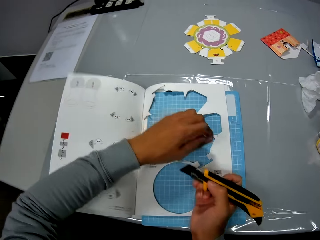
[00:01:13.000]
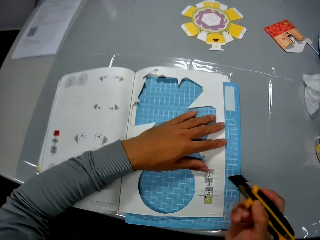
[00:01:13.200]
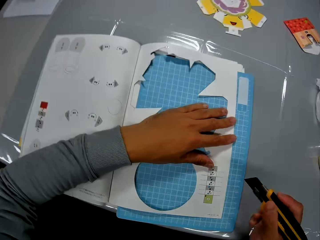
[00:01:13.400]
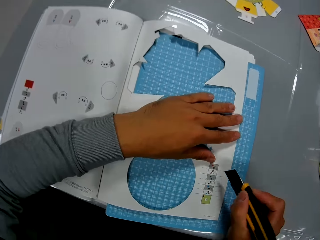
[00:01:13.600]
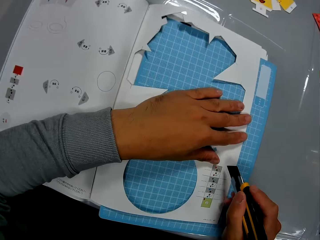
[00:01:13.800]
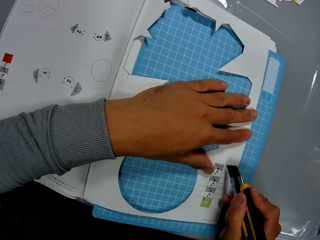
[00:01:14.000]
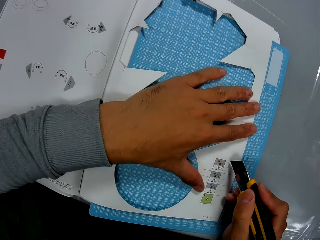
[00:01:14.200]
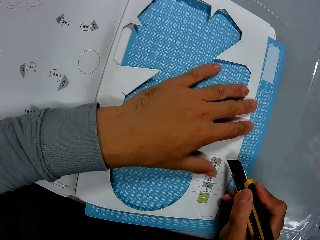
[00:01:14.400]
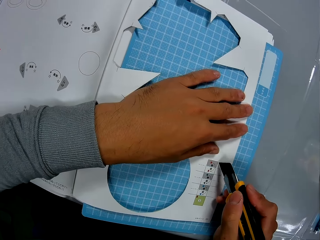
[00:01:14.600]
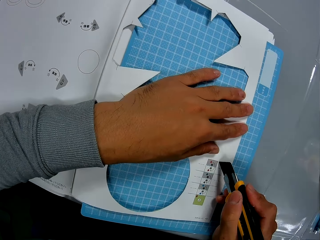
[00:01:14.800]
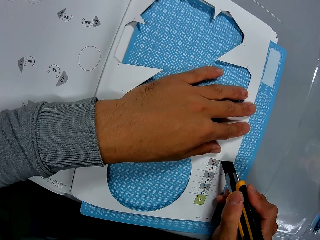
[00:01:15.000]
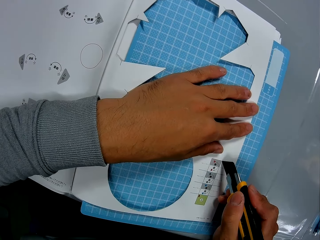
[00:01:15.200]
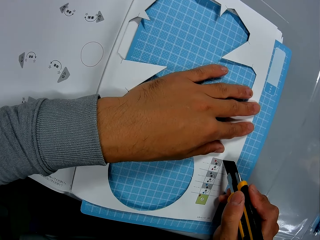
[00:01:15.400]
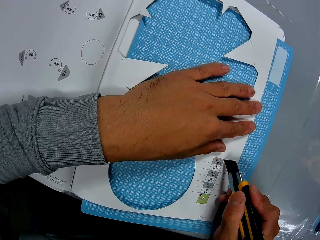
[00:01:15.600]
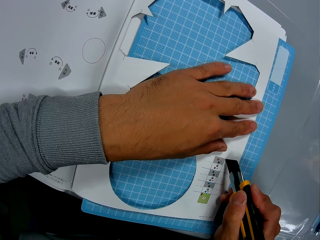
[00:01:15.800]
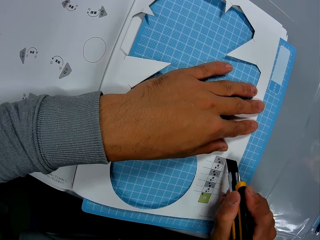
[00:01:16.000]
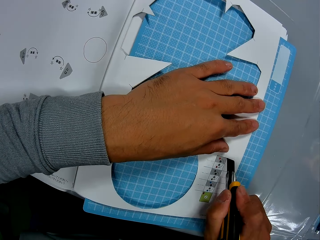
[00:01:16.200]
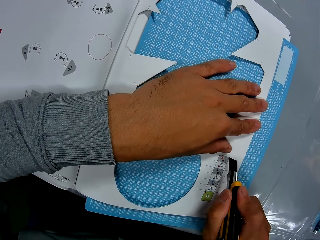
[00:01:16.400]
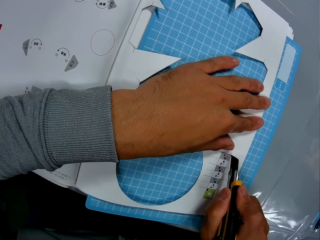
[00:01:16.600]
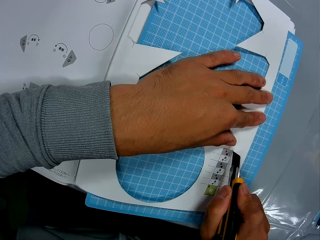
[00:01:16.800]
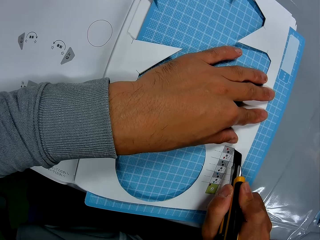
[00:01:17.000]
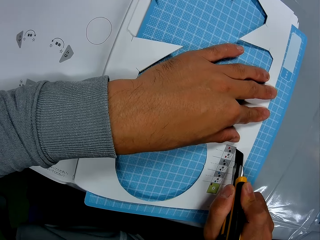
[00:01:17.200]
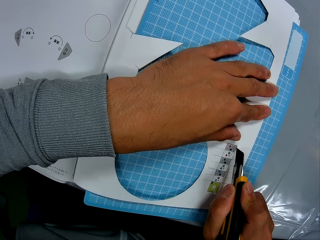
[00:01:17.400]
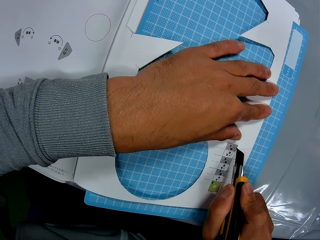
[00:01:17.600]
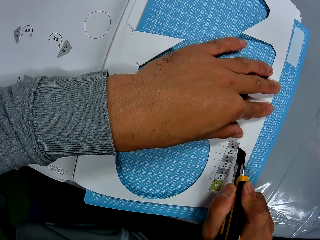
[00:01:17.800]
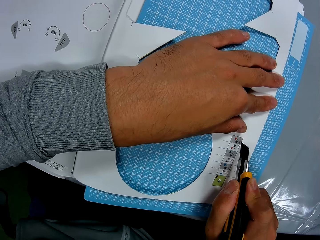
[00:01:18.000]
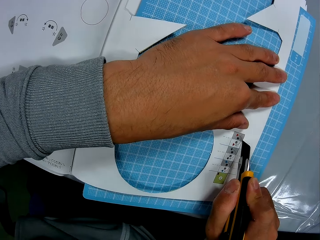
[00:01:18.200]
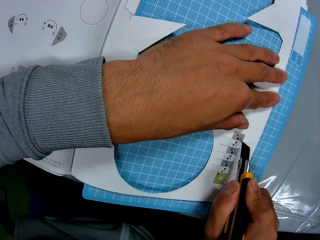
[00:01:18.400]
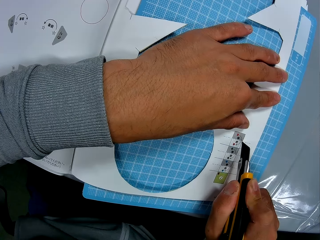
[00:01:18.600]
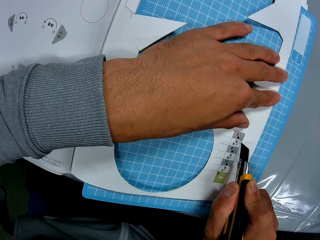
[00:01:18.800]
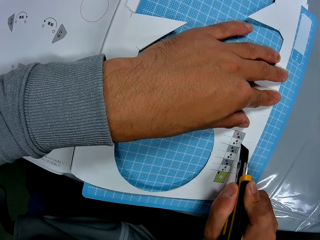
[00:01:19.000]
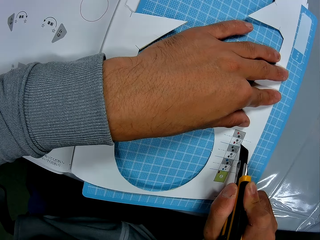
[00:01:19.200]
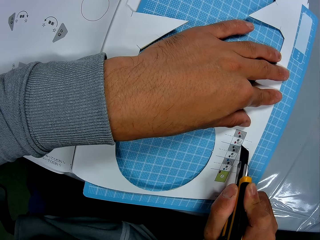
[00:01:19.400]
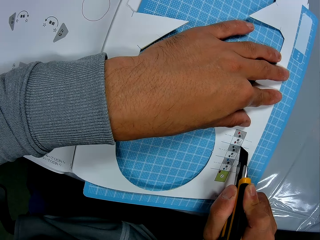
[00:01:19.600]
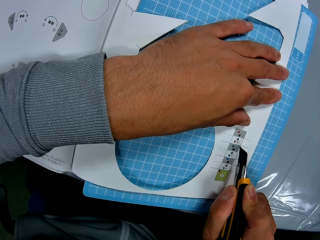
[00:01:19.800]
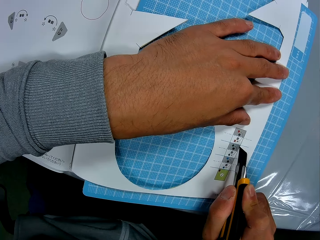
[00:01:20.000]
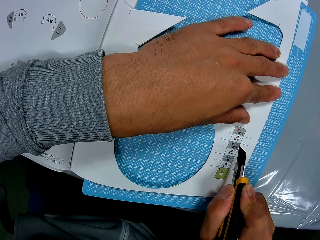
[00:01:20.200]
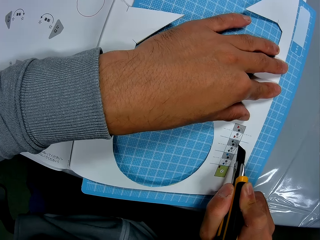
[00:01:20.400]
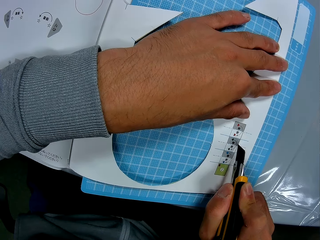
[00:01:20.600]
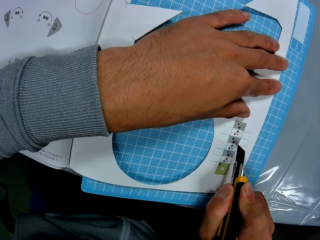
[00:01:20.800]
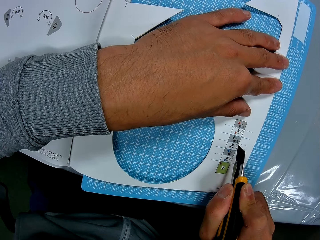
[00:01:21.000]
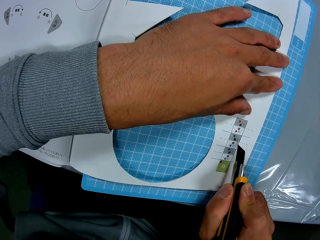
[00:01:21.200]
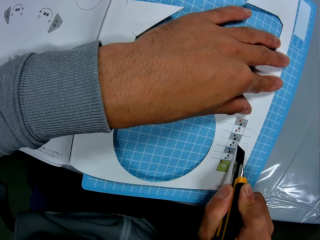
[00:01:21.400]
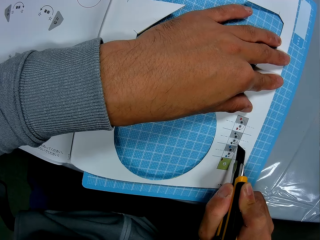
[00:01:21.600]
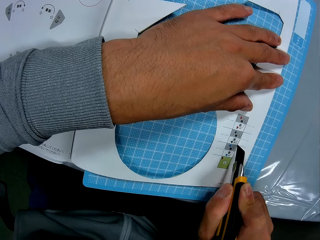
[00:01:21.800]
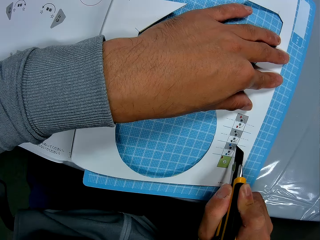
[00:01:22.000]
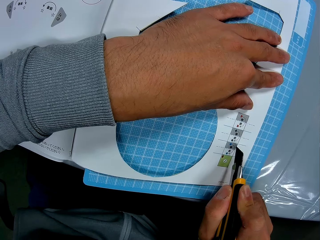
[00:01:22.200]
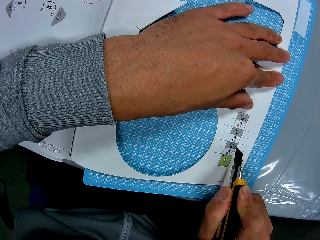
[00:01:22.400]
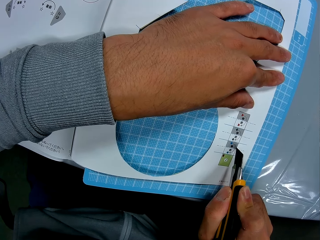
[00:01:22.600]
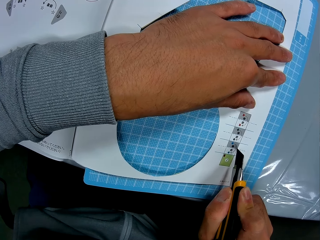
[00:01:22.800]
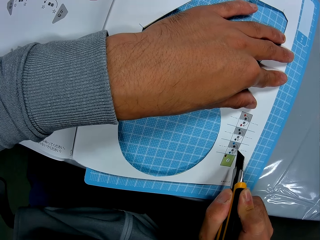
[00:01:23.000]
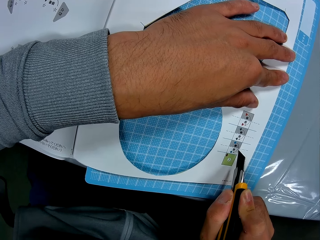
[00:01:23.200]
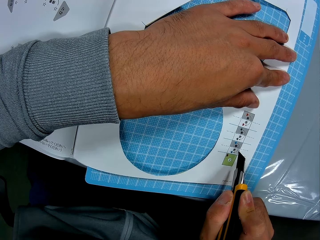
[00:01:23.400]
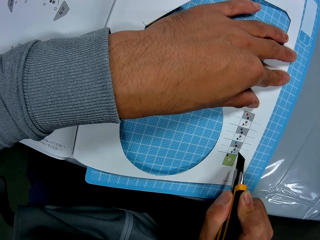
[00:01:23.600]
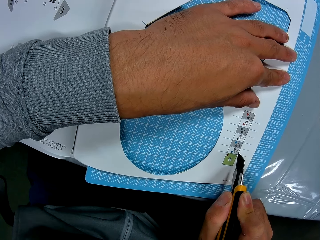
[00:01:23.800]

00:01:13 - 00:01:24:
The camera wearer cuts the crafting paper. They trace the craft in the paper craft with the precision knife.

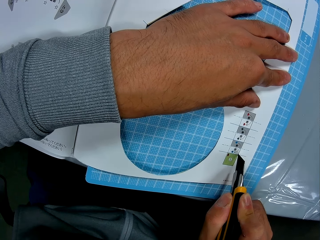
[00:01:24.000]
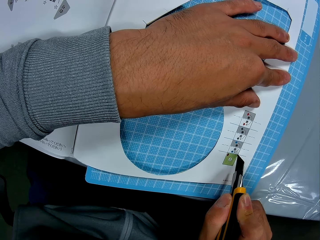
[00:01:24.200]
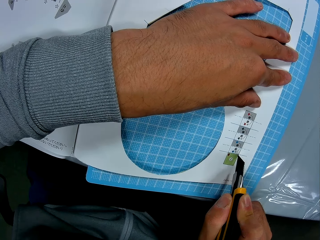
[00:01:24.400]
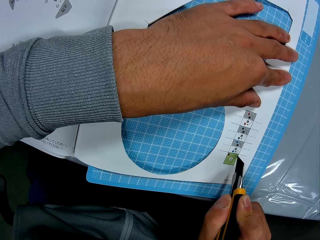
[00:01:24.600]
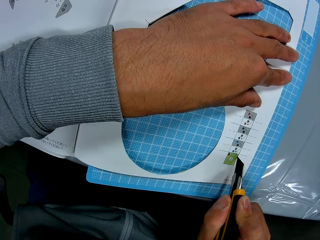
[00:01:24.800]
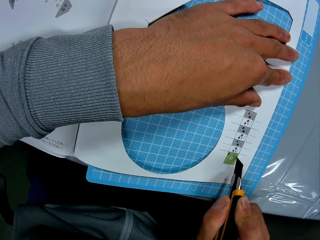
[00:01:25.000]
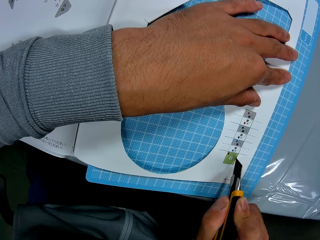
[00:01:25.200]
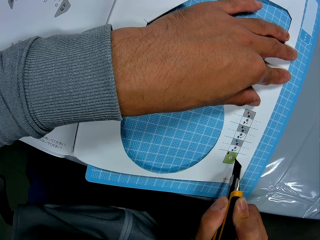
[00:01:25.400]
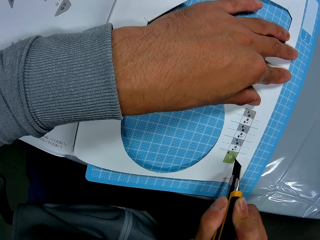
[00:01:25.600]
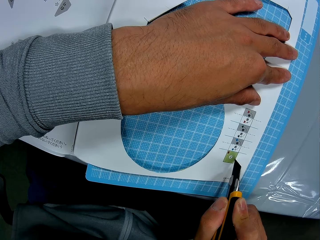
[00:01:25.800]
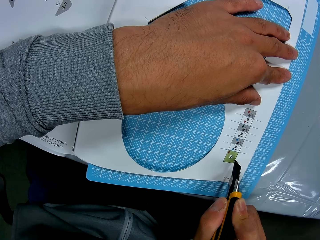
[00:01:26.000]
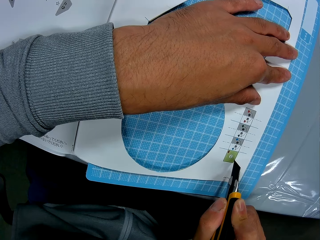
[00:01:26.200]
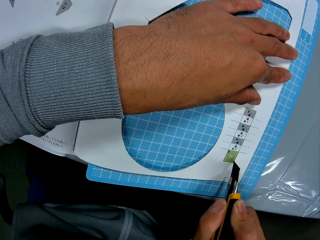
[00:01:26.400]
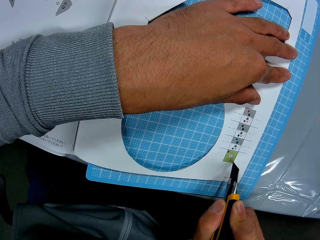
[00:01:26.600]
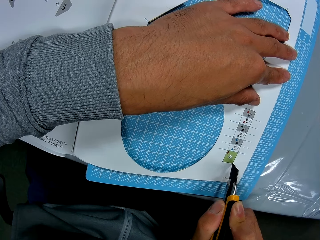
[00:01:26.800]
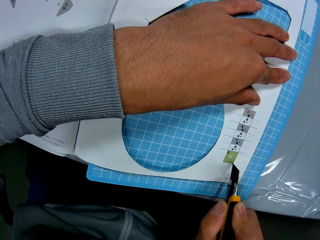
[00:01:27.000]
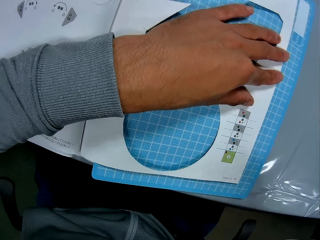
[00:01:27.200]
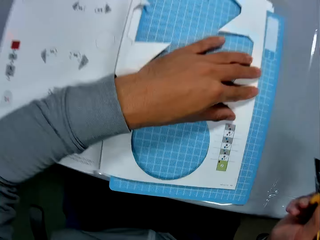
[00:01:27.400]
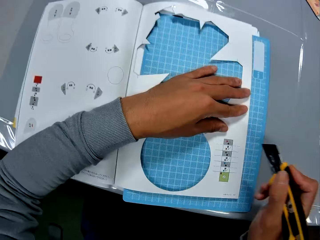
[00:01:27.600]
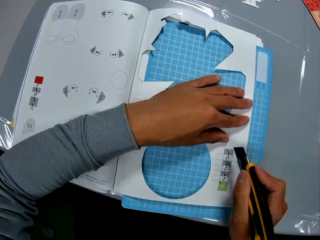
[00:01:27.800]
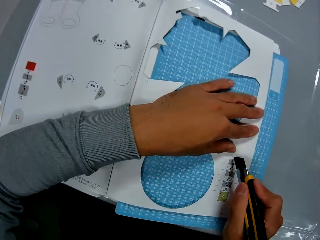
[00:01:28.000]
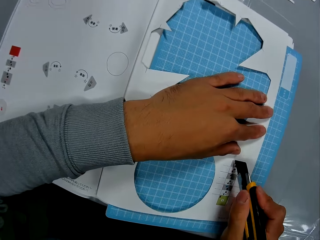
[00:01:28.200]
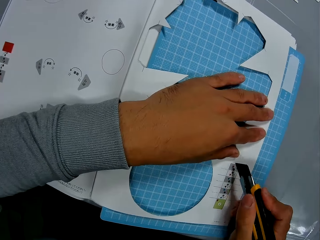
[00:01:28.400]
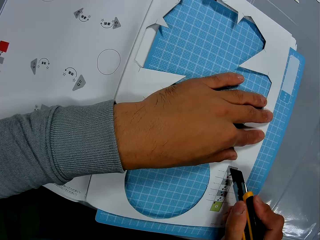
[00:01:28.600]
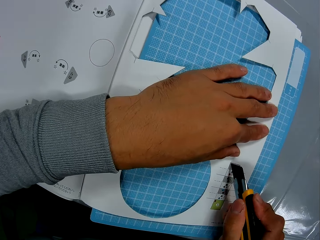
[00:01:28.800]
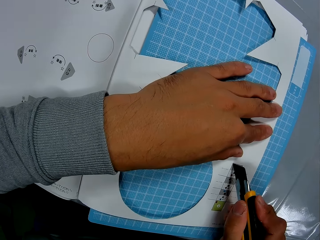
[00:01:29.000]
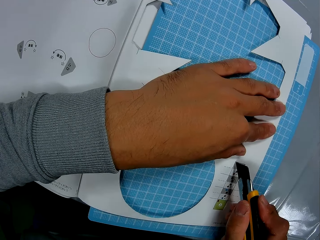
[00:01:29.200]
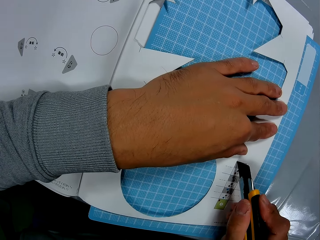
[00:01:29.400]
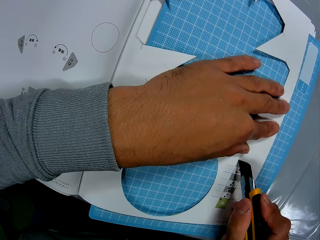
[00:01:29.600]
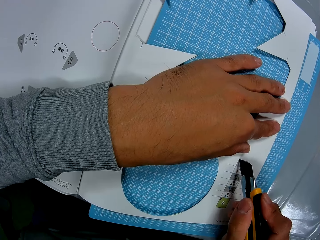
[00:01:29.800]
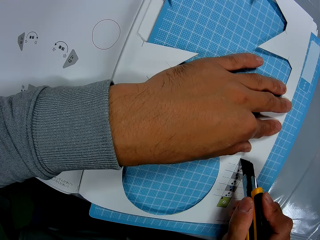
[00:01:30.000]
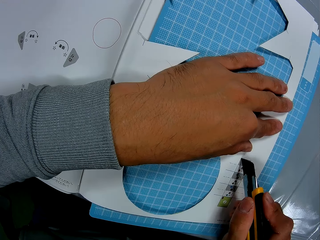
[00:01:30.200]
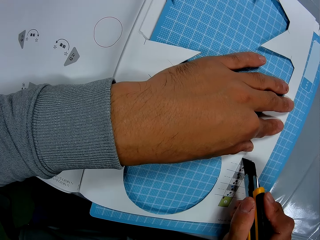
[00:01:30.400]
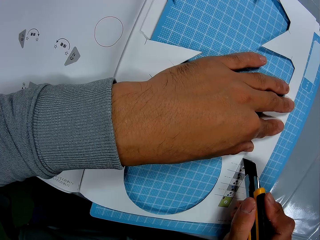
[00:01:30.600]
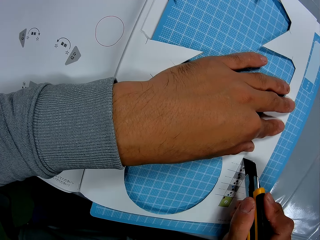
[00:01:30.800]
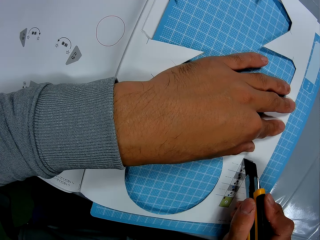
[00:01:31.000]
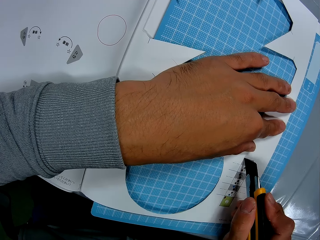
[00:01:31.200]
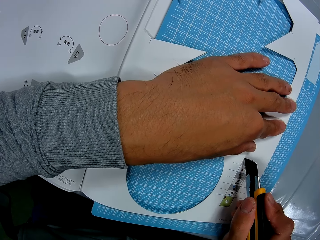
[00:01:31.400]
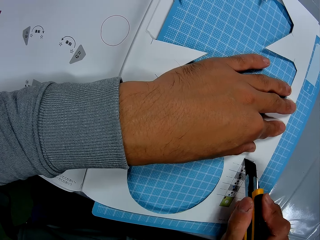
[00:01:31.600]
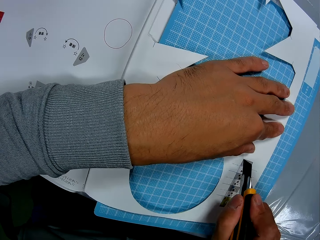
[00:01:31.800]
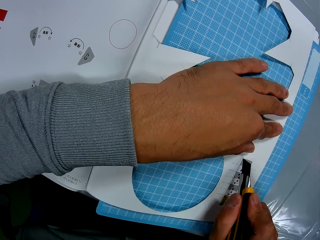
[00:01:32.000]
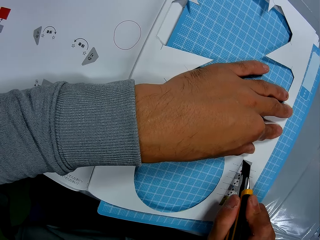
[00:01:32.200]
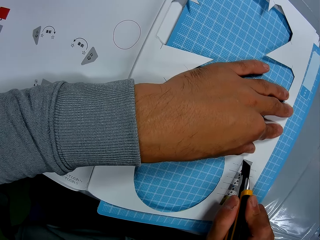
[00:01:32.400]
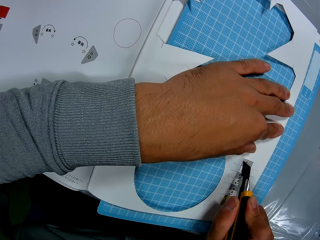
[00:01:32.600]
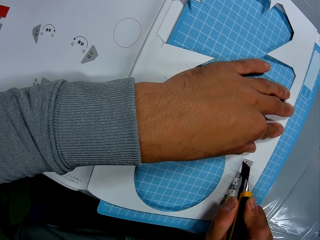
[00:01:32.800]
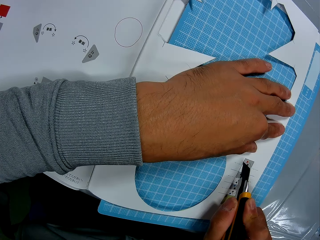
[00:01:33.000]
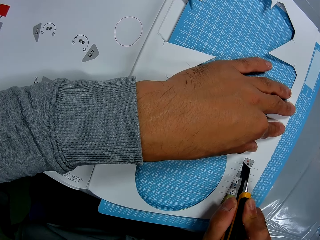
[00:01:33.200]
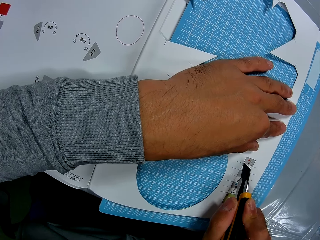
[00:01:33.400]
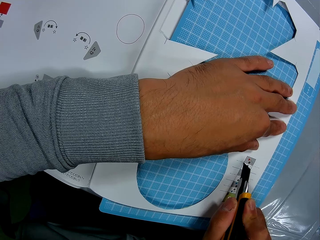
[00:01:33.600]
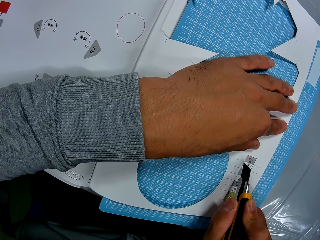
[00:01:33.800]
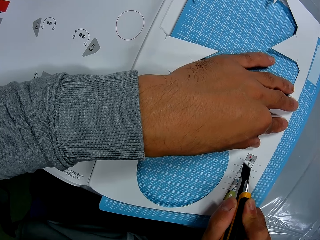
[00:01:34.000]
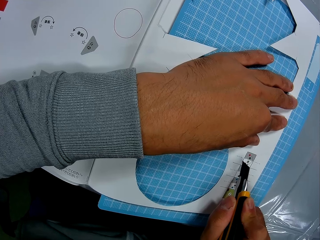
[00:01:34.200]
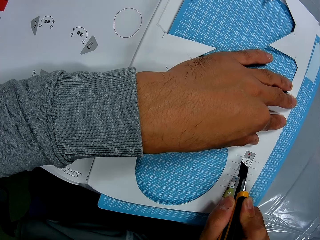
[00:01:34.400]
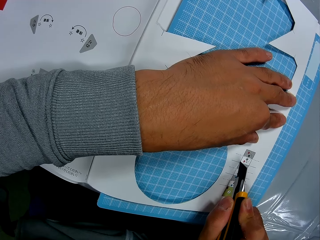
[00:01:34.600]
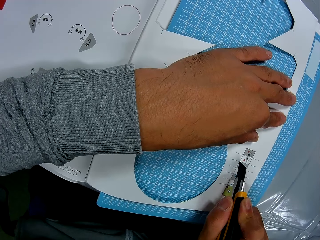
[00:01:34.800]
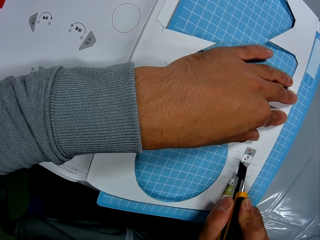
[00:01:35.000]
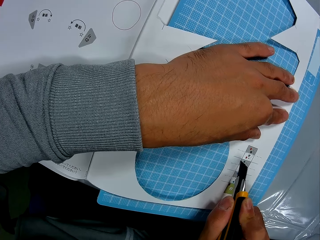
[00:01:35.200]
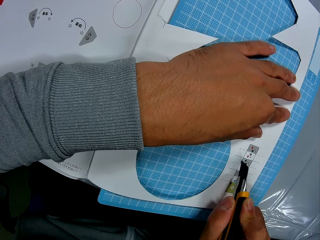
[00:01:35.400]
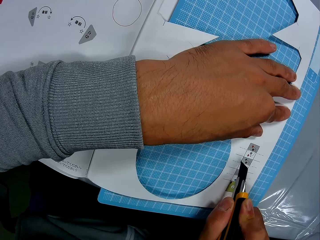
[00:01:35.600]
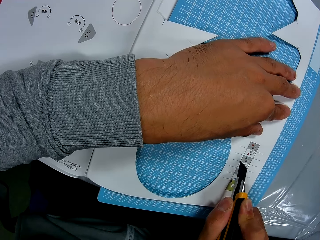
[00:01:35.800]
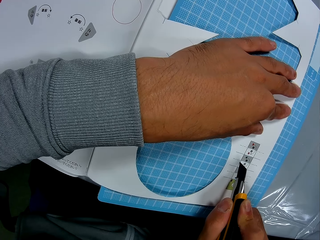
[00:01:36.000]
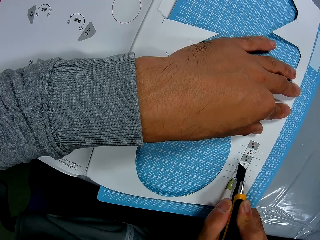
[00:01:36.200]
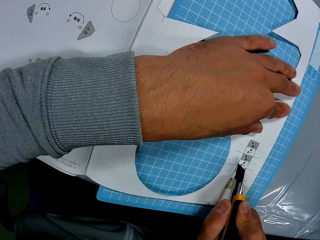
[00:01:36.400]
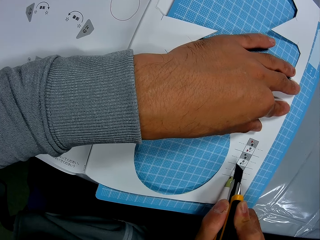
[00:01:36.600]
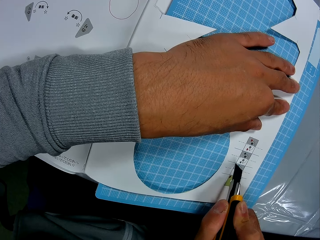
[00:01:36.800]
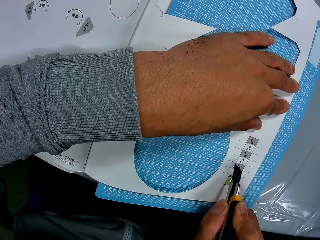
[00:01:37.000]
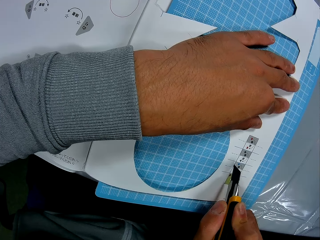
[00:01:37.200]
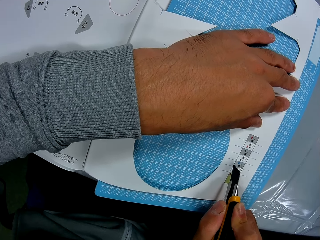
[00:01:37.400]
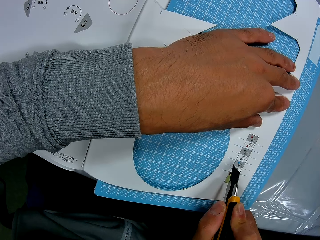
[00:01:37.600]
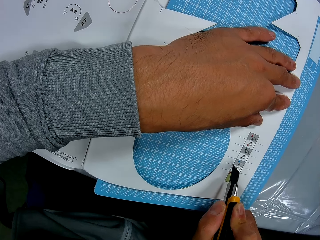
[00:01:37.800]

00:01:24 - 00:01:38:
The camera wearer cuts the crafting paper. He moves his hand. He moves his hand again. He cuts the crafting paper.
